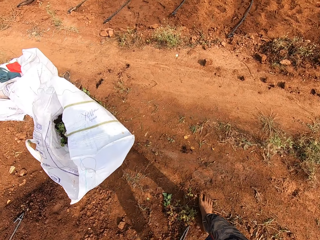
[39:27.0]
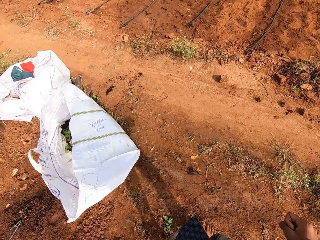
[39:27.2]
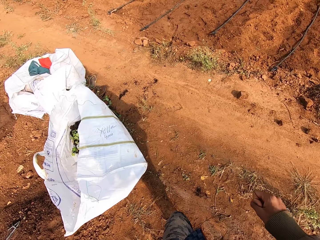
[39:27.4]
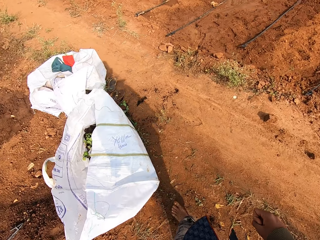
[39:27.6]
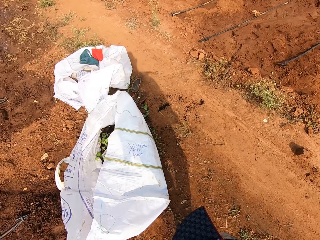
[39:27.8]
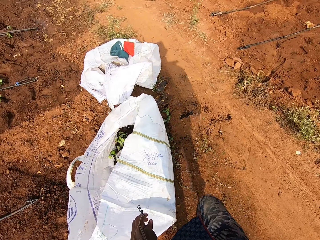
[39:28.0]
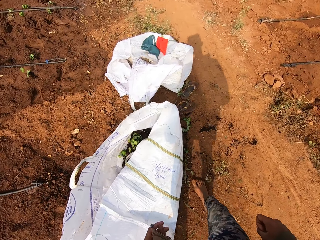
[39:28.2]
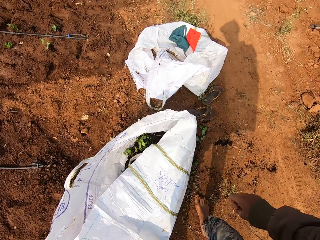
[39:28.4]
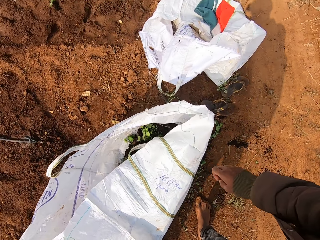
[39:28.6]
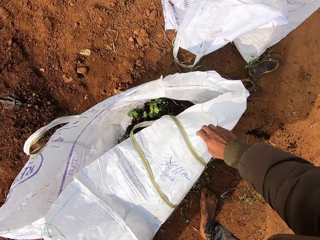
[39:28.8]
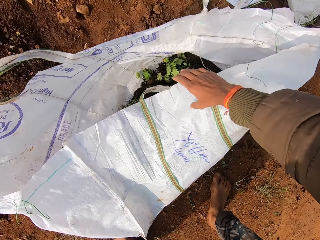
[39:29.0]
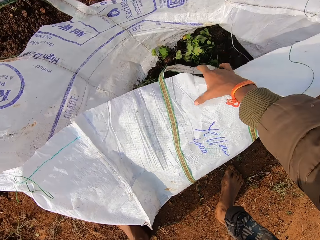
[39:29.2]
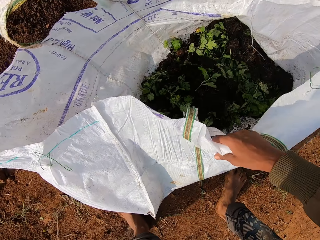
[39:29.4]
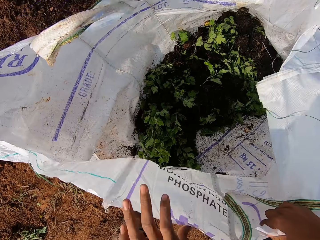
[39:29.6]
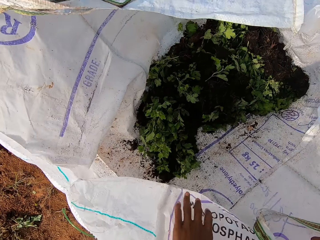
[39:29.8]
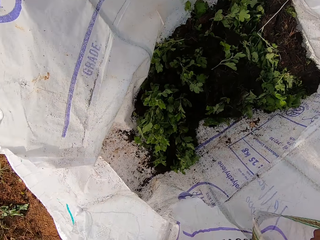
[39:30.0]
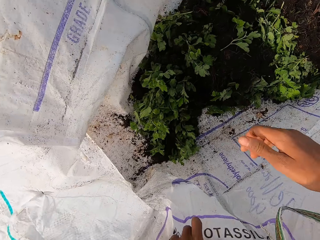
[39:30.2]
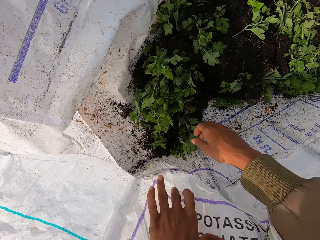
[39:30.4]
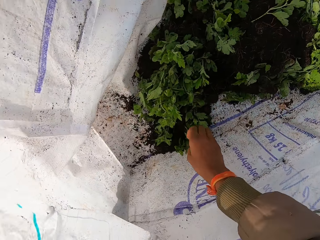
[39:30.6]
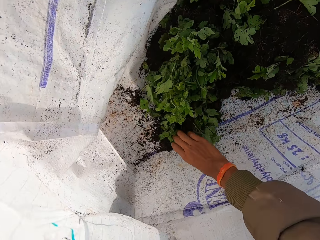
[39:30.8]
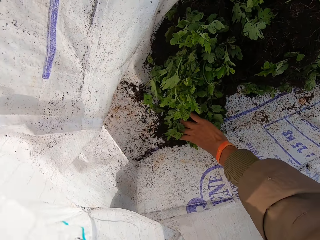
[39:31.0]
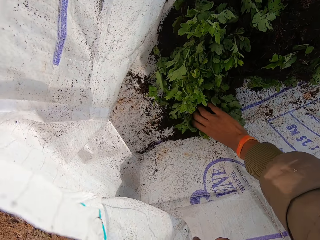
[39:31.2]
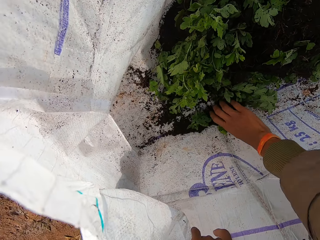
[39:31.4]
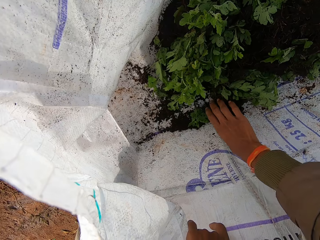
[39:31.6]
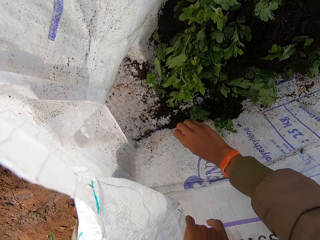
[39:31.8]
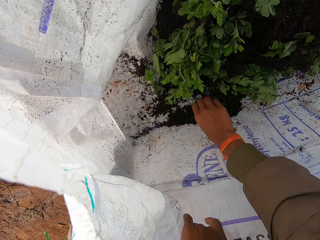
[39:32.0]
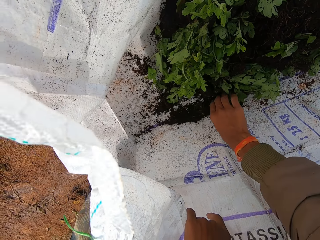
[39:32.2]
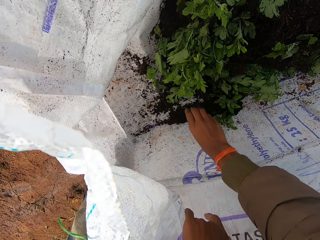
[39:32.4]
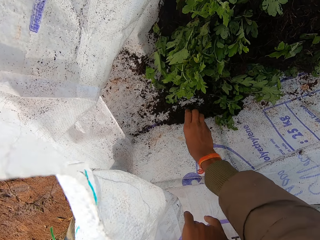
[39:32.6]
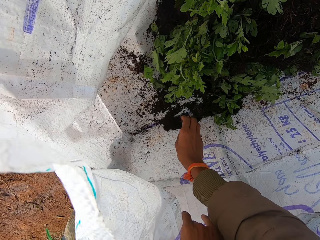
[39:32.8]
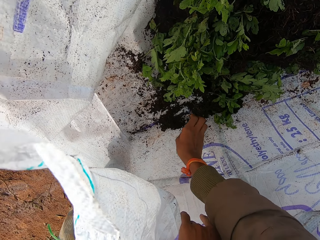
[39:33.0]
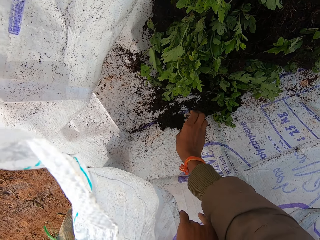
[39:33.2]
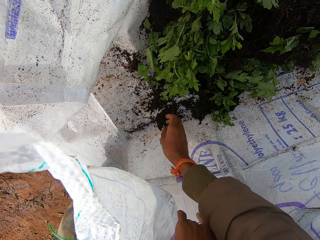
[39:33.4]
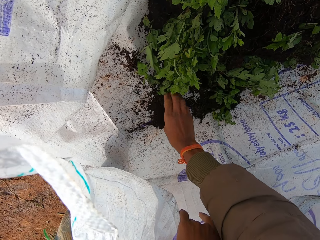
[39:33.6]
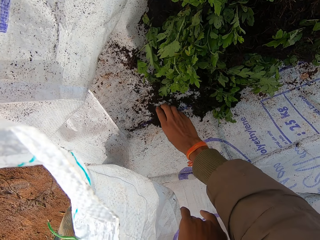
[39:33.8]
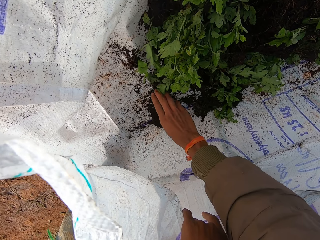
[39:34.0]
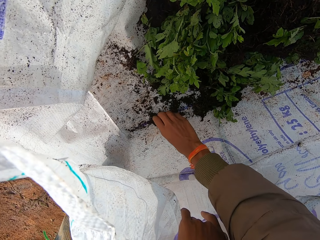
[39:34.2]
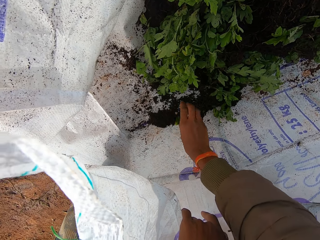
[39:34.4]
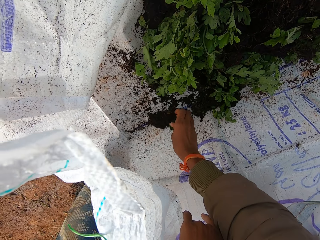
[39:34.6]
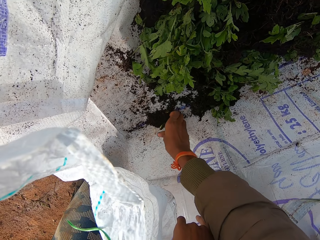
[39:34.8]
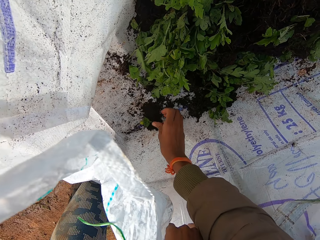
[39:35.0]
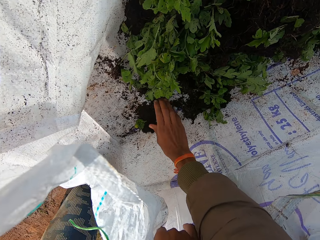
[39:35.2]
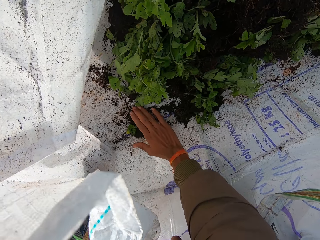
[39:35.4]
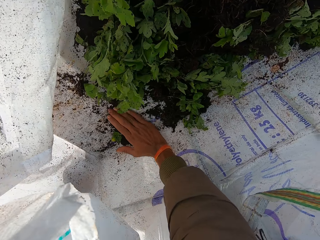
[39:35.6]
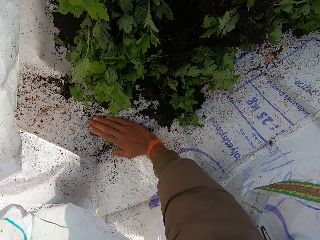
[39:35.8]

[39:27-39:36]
The camera wearer holds a bag with his hand. He opens the bag on the ground with his hands. He picks soil from the bag. He adjusts a plant in the bag on the ground with his right hand. He adjusts the soil in the bag on the ground with his right hand.

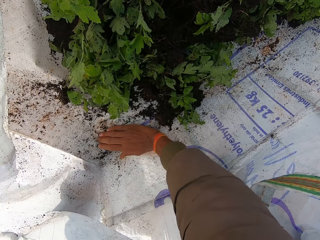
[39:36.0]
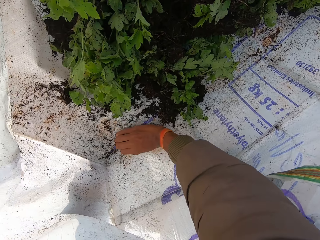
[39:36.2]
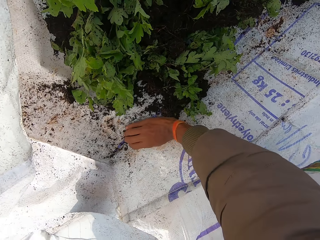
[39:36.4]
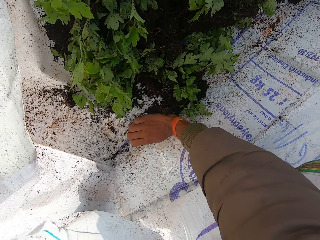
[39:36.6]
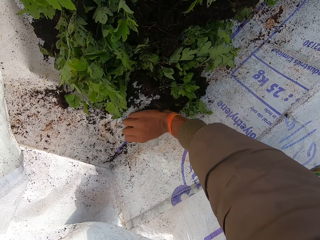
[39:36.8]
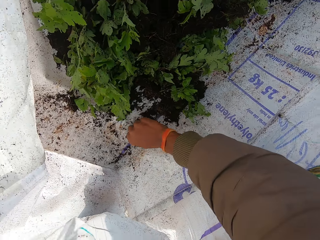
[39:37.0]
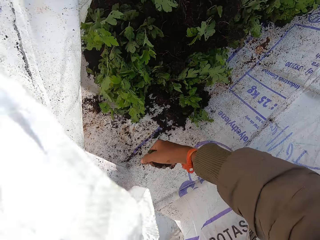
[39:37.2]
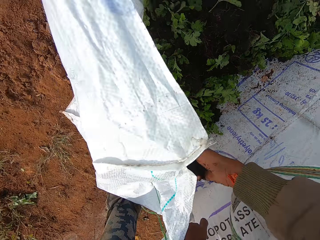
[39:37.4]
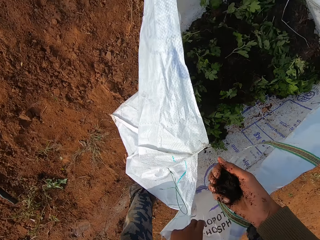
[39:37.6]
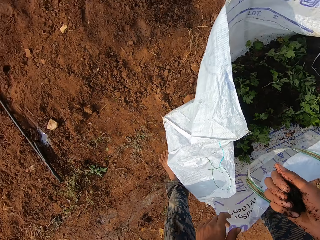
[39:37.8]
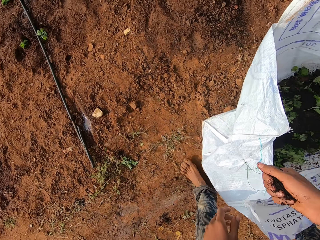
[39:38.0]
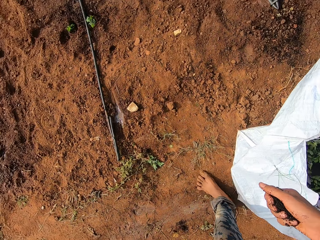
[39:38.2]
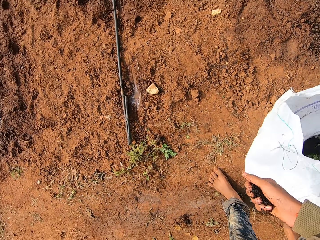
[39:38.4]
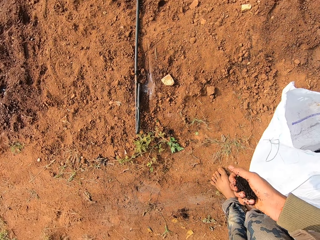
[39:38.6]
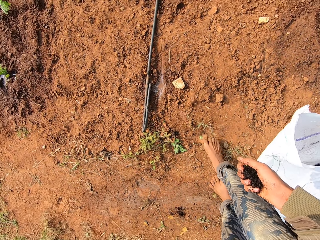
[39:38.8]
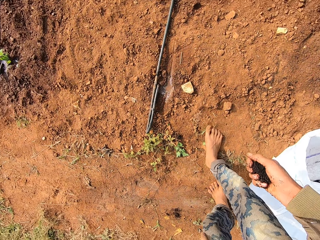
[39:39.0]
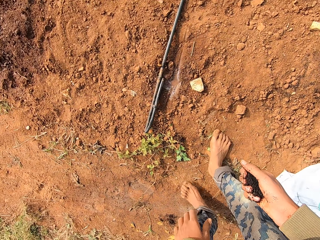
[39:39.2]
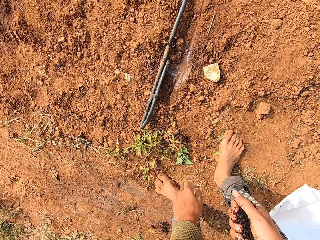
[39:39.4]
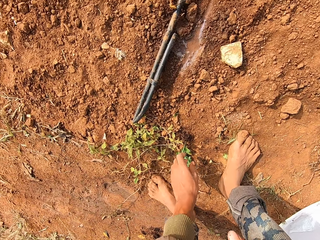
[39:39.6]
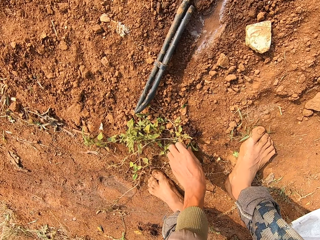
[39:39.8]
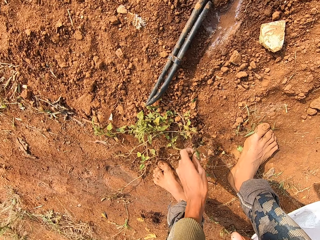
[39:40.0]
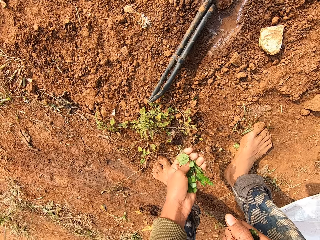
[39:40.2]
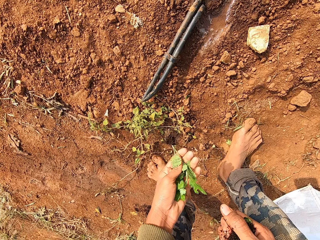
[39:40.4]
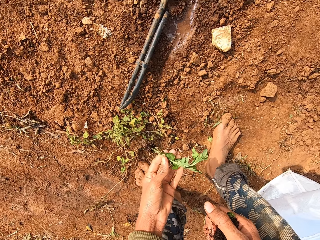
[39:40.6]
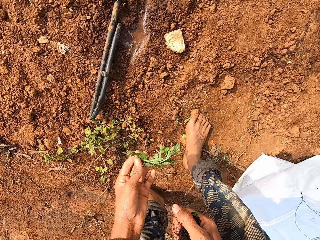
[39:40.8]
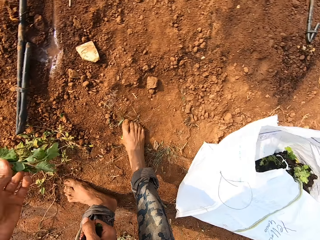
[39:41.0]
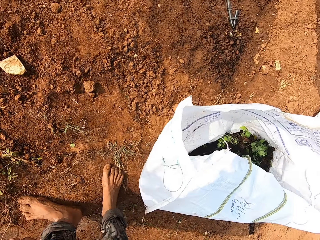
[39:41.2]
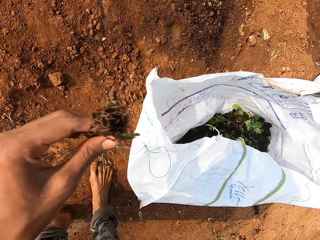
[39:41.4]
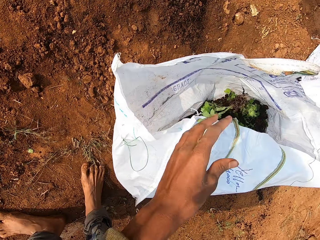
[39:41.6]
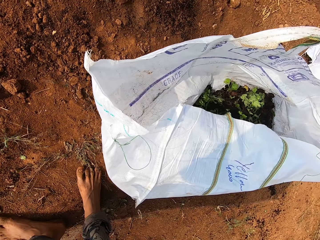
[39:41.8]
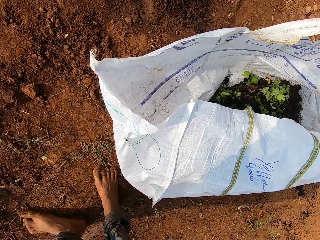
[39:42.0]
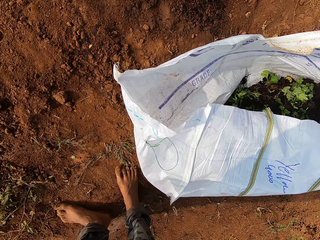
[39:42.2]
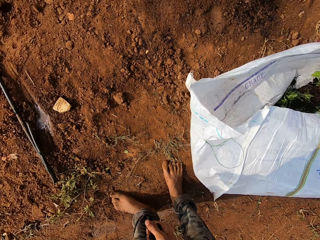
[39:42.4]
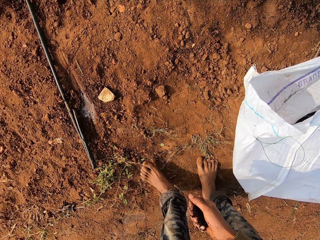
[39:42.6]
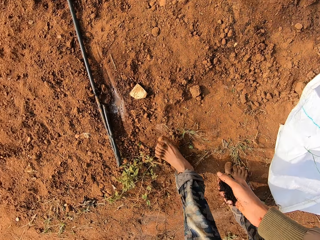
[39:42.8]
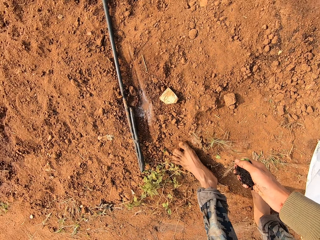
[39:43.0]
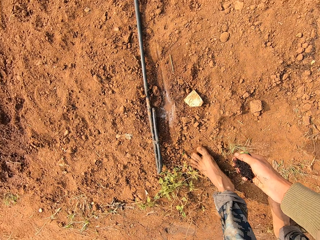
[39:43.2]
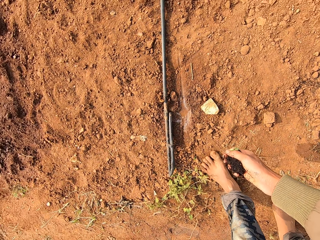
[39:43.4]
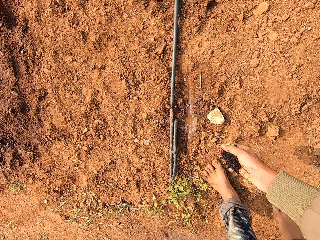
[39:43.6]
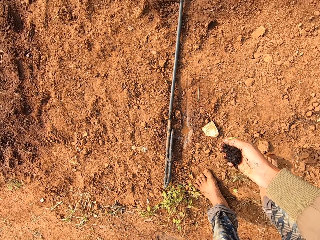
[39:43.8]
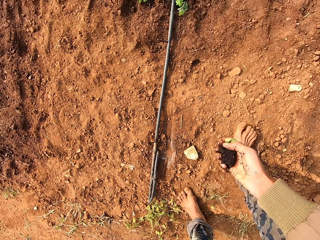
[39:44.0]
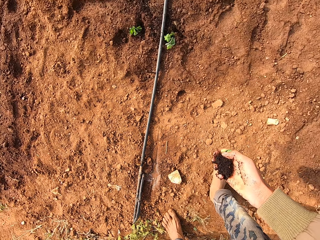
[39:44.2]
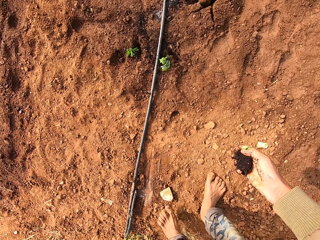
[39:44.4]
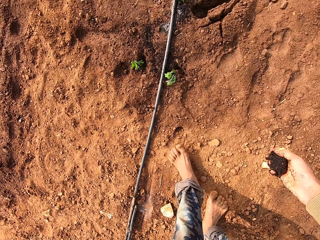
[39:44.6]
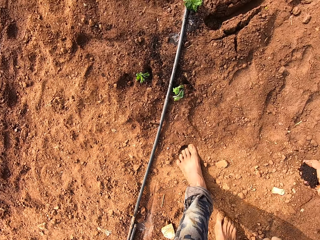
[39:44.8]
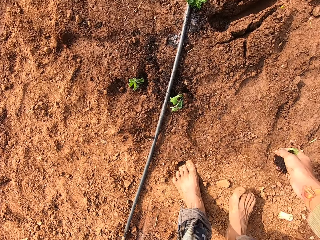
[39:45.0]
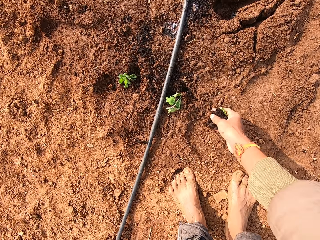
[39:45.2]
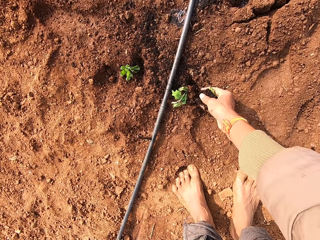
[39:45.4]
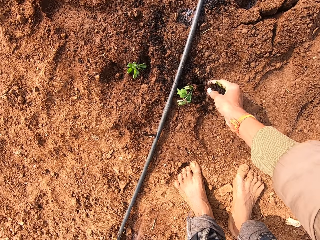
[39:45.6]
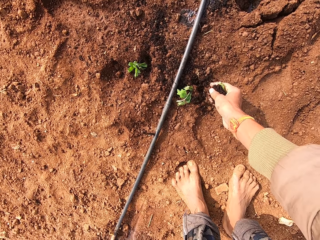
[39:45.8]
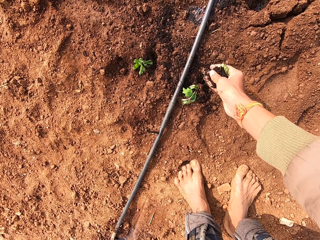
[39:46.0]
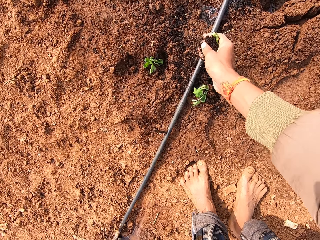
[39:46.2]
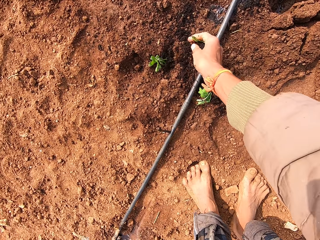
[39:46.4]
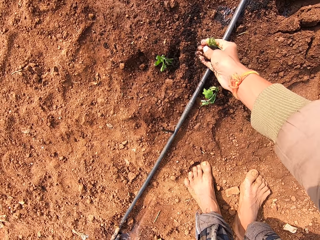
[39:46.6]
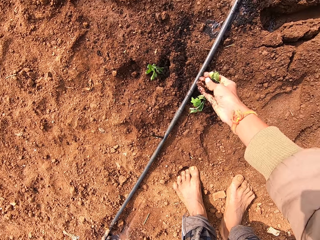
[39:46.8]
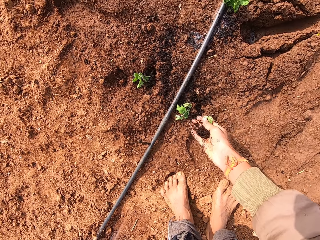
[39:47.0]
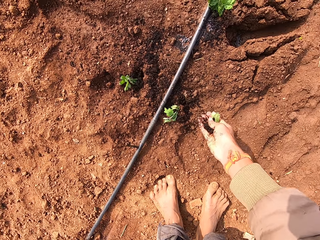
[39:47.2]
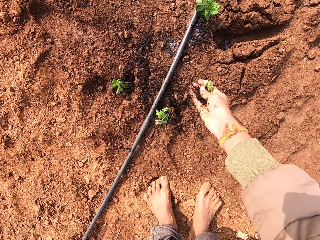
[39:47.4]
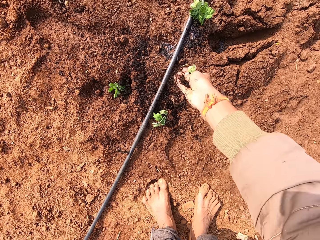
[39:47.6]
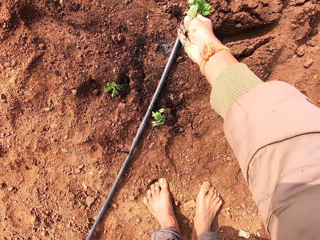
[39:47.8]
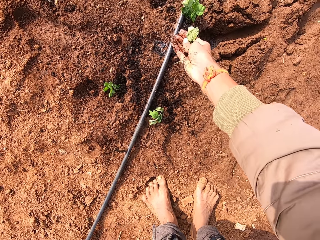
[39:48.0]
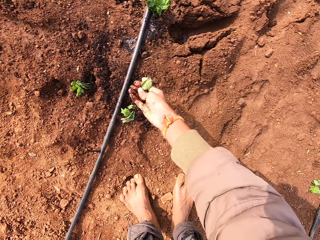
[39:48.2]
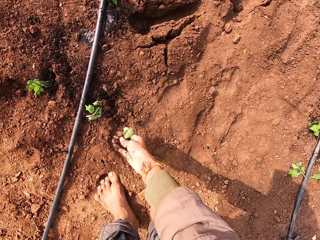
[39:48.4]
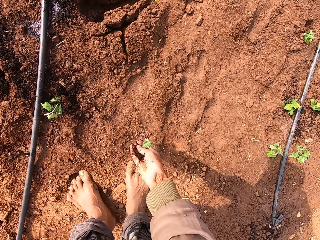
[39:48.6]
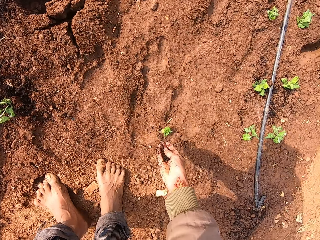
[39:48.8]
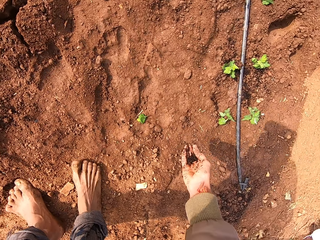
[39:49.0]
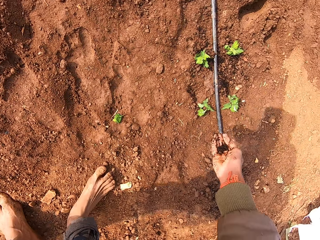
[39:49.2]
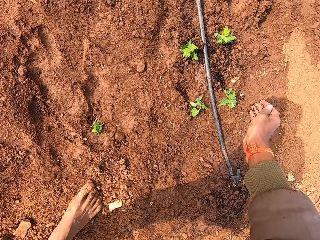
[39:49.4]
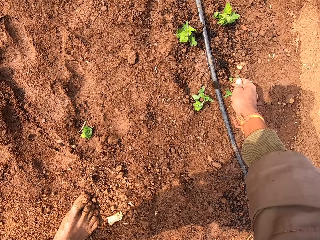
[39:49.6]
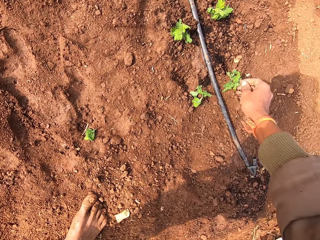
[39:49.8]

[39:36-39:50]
The camera wearer packs the soil in the bag on the ground with his right hand. He walks around the farm. He picks a plant from the ground with his left hand. He drops the plant in his left hand into the bag on the ground. He walks around the farm. He sprinkles the soil in his right hand on a plant on the ground. He does this repeatedly.
